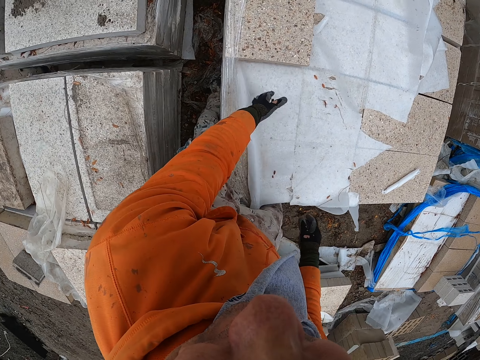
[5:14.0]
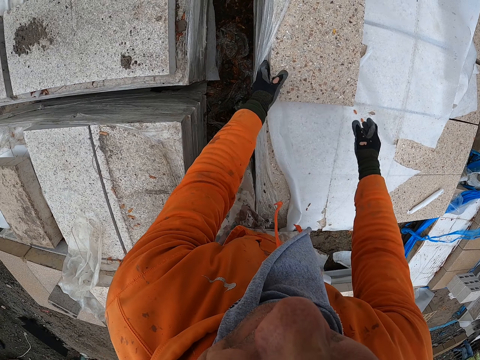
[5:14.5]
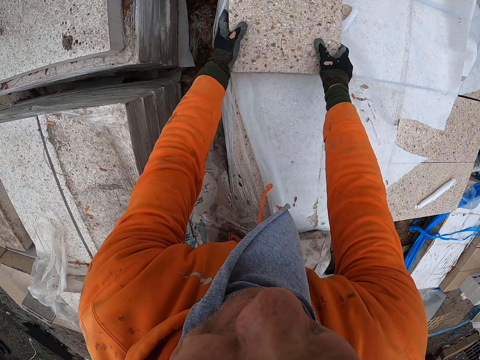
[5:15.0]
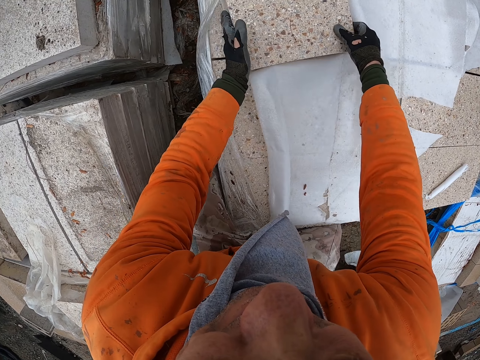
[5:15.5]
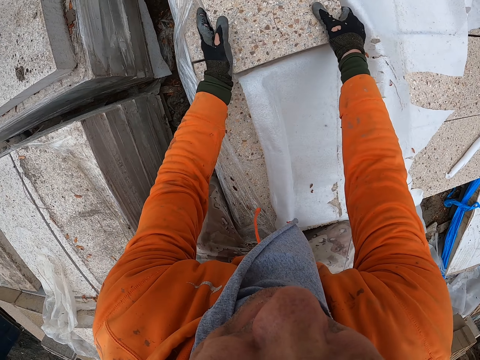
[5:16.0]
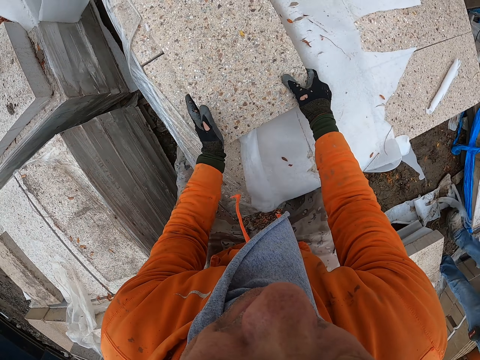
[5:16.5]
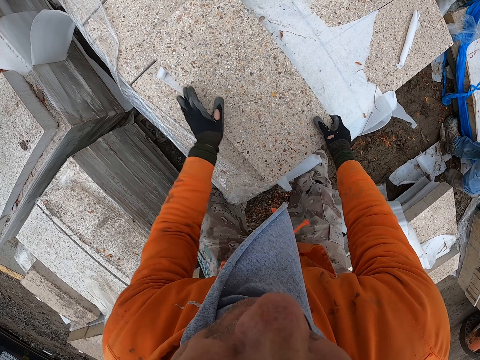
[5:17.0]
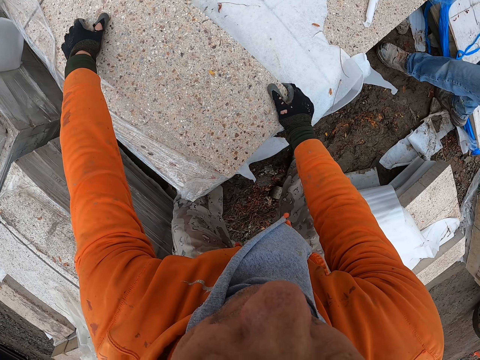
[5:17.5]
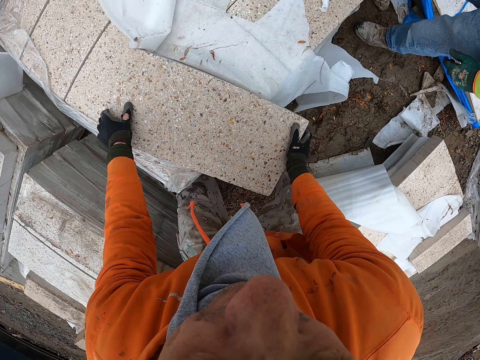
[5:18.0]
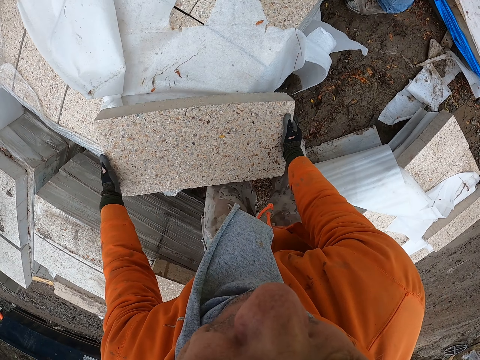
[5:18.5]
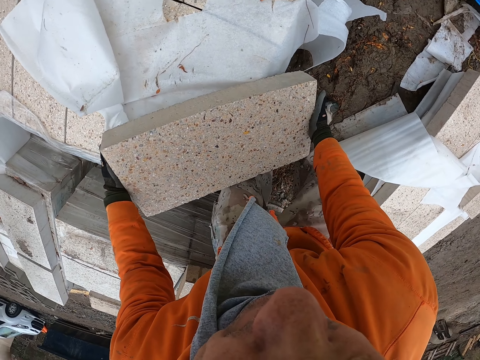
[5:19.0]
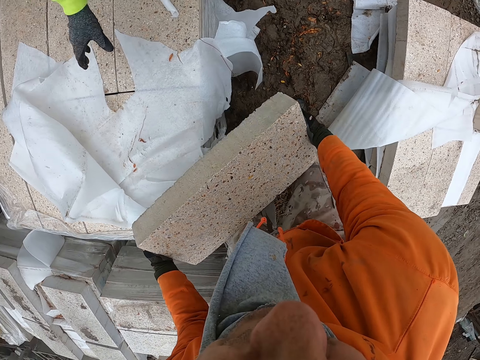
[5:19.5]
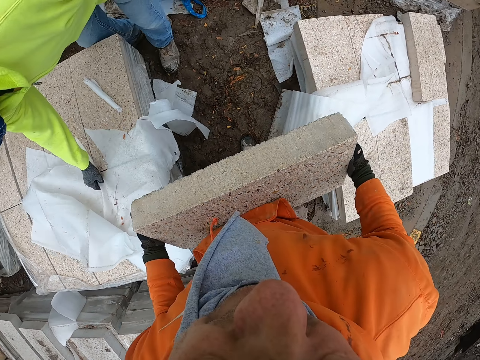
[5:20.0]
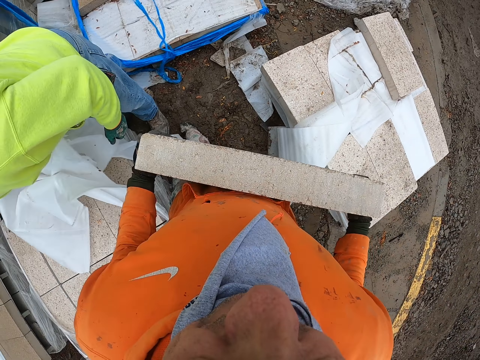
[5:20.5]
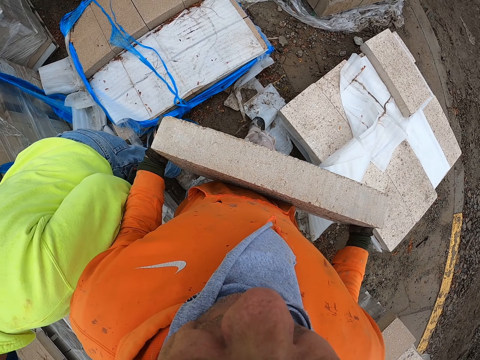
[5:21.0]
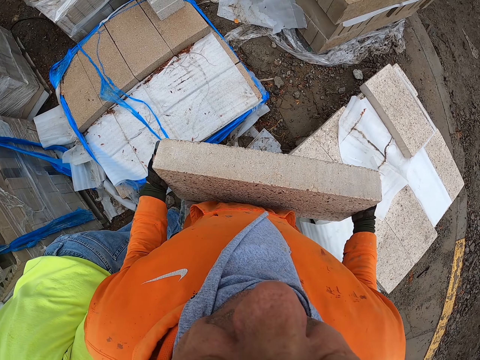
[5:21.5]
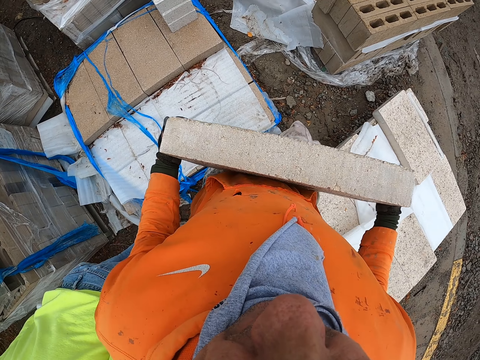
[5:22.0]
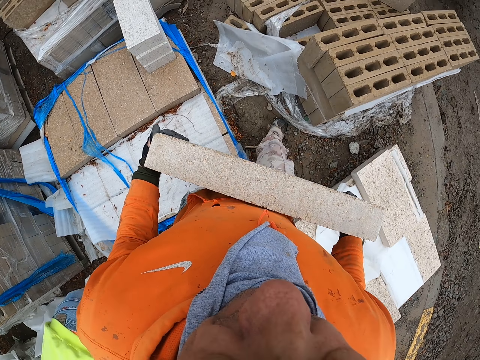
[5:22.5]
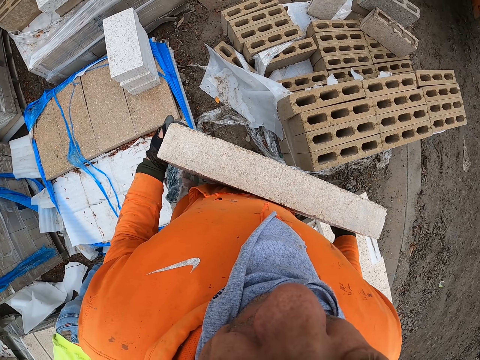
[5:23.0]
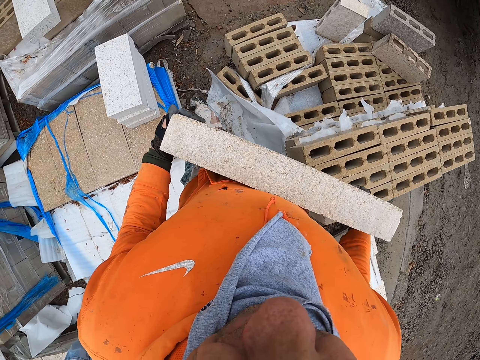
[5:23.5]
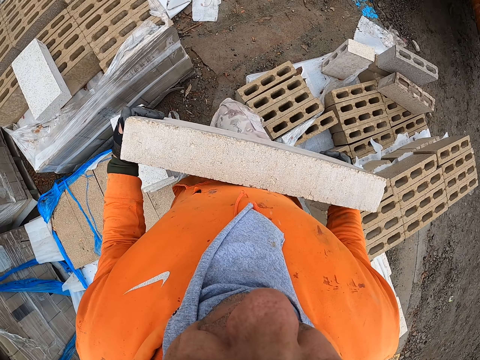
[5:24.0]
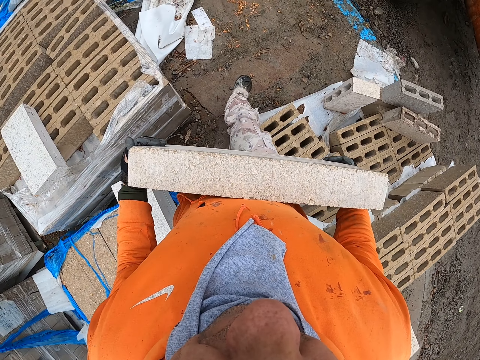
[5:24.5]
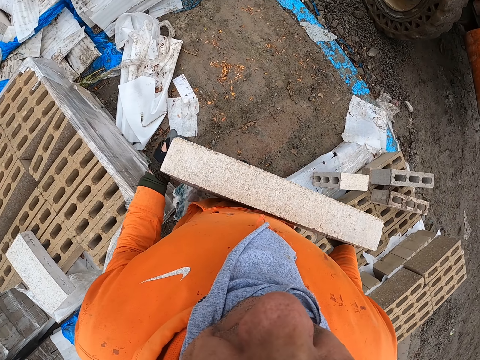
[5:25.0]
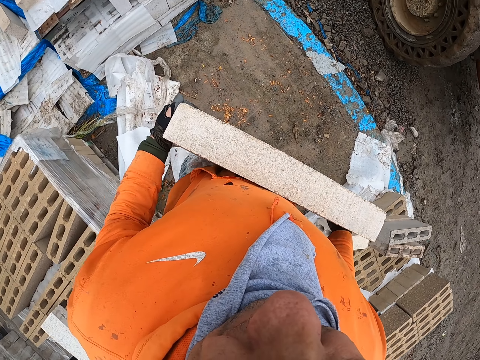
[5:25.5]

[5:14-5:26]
The camera wearer picks up a brick. They carry the brick stone. They walk in the construction site with the brick stone in hand. A person removes a paper.

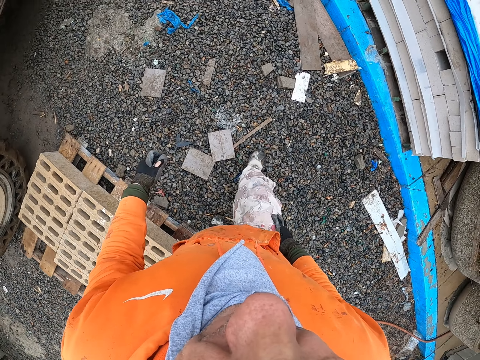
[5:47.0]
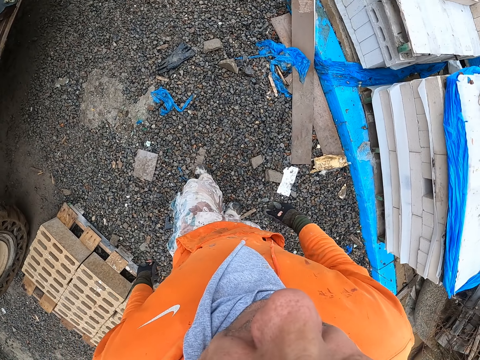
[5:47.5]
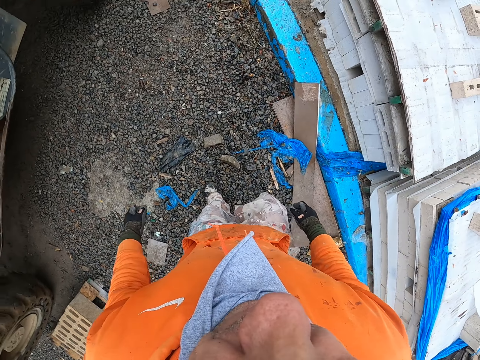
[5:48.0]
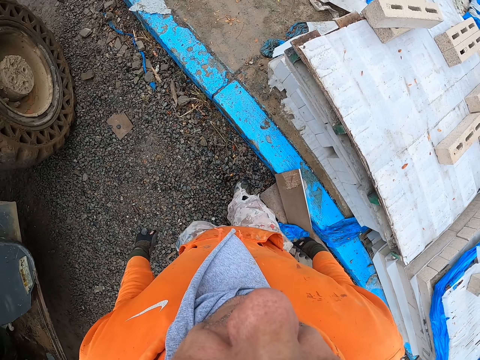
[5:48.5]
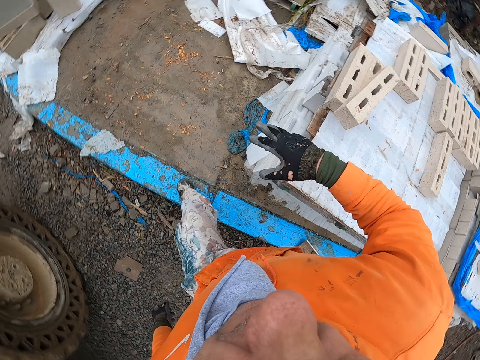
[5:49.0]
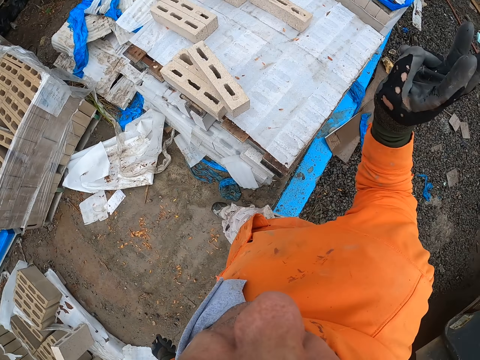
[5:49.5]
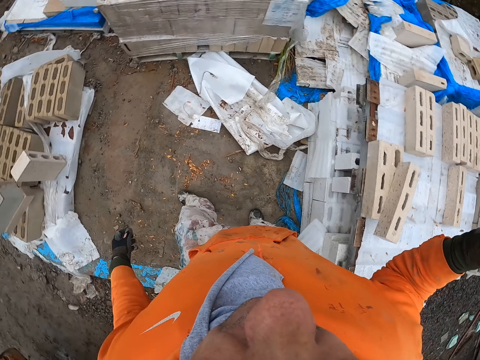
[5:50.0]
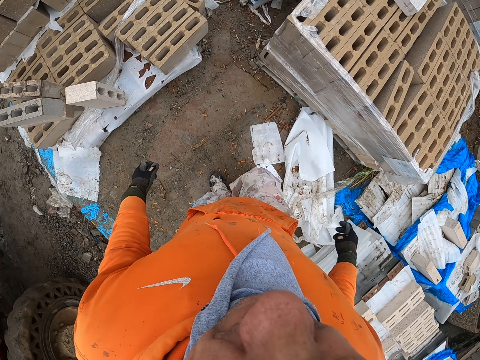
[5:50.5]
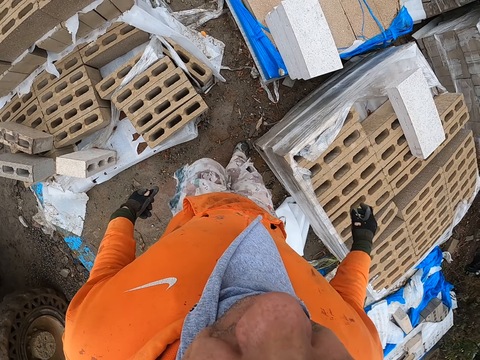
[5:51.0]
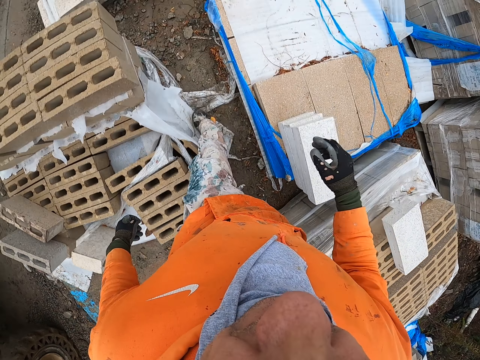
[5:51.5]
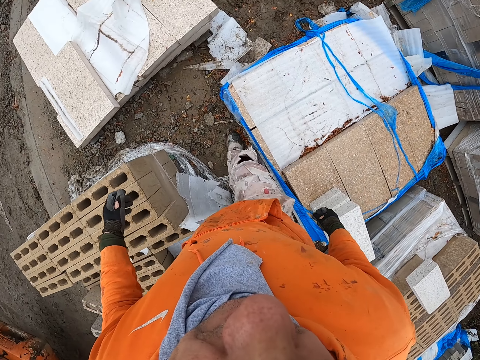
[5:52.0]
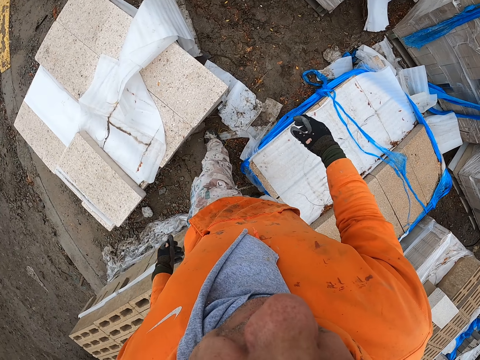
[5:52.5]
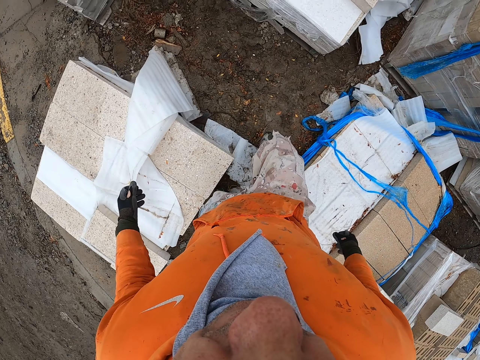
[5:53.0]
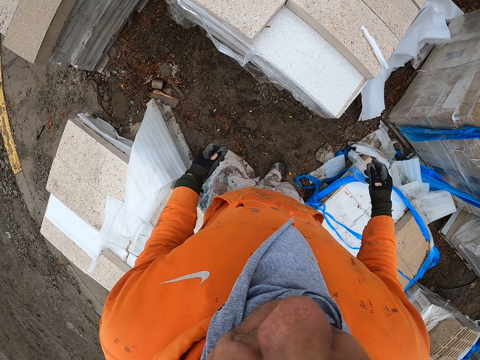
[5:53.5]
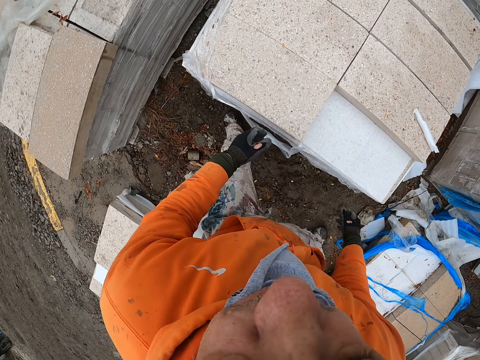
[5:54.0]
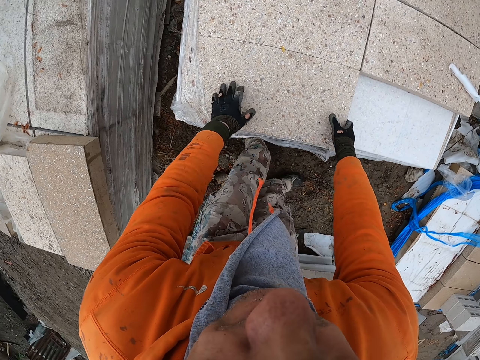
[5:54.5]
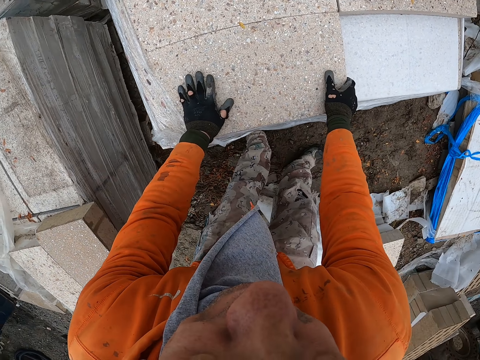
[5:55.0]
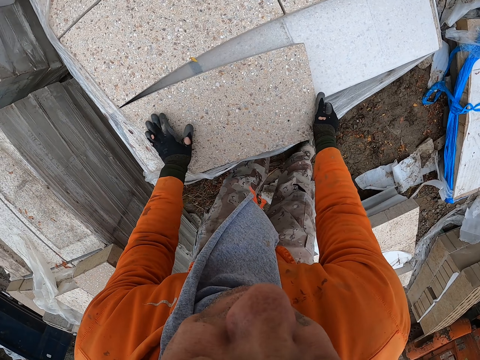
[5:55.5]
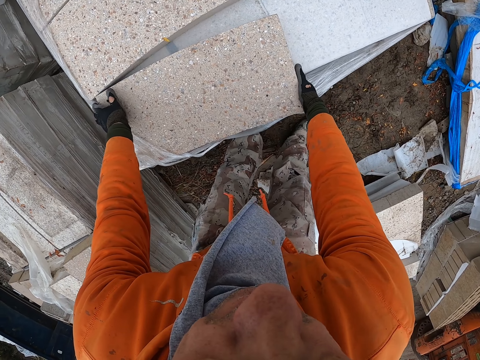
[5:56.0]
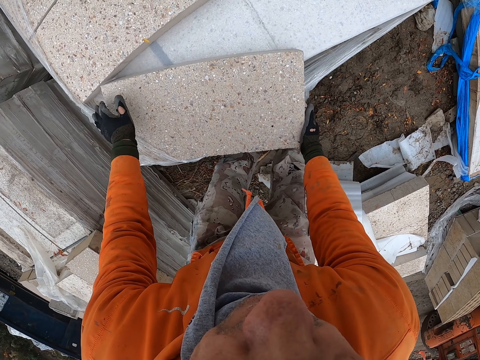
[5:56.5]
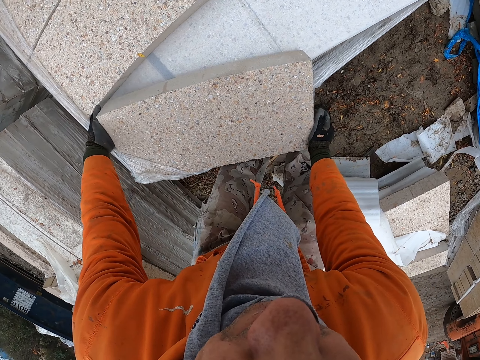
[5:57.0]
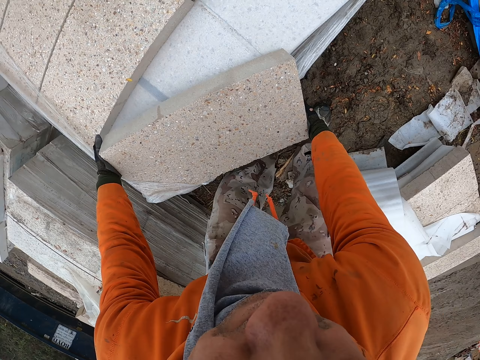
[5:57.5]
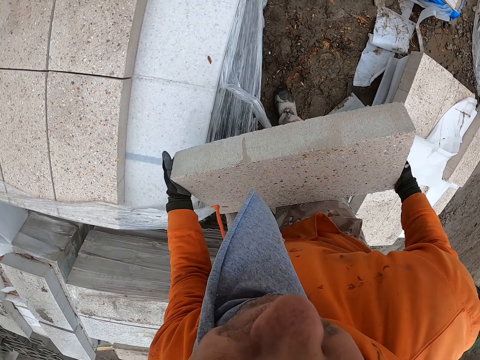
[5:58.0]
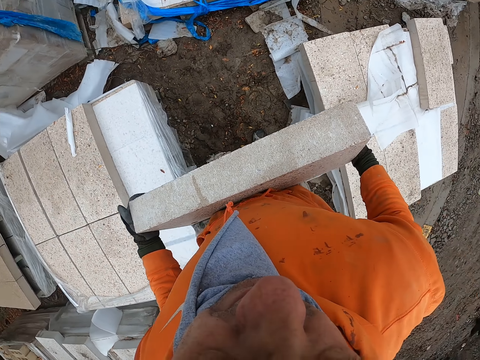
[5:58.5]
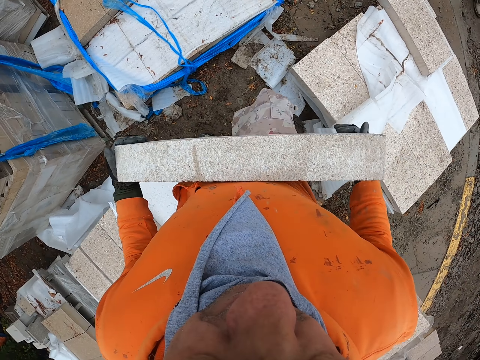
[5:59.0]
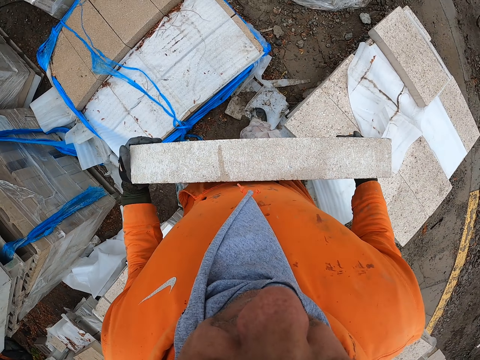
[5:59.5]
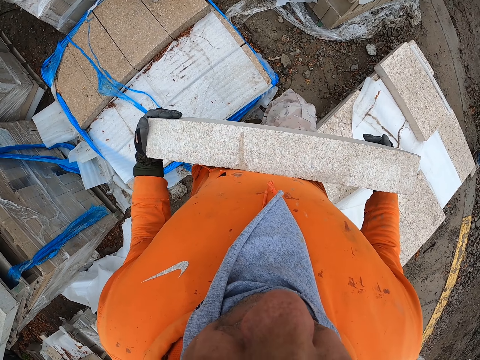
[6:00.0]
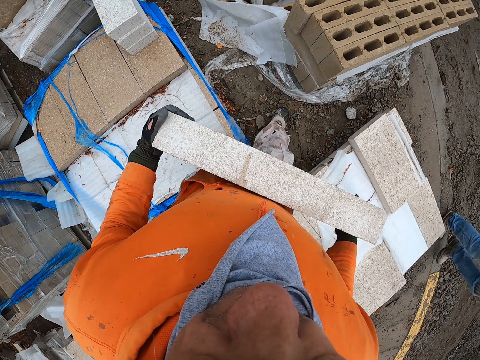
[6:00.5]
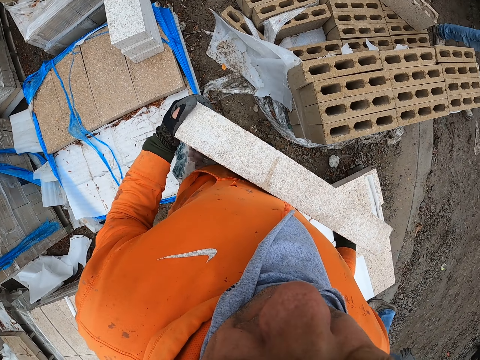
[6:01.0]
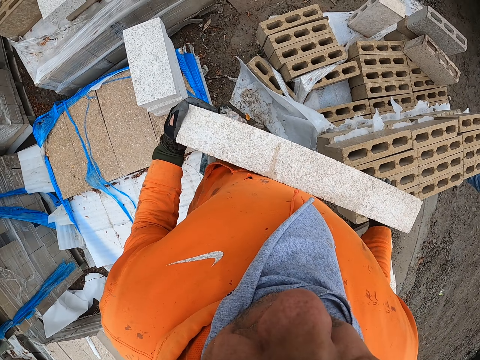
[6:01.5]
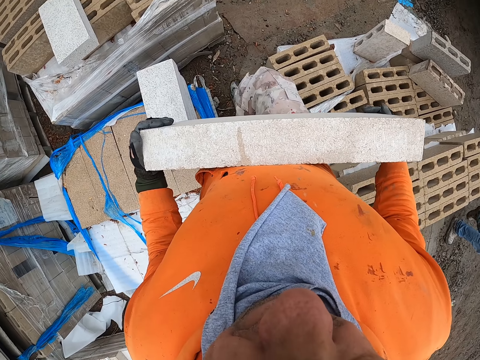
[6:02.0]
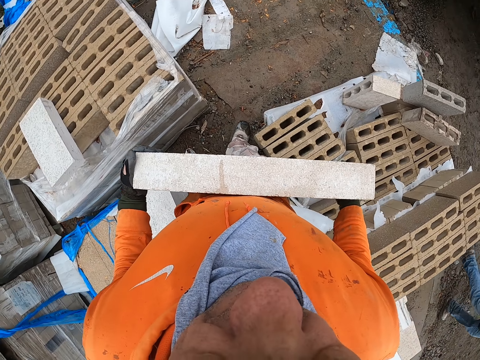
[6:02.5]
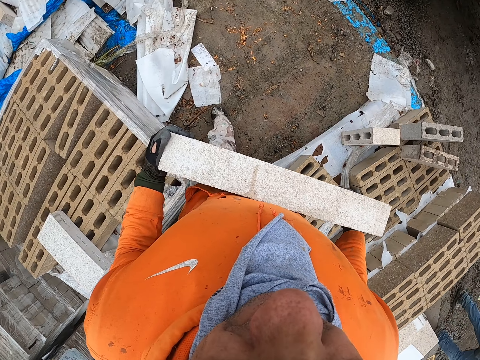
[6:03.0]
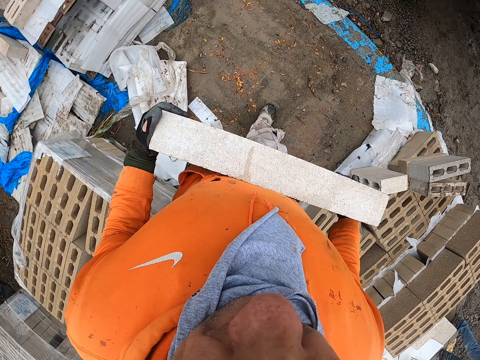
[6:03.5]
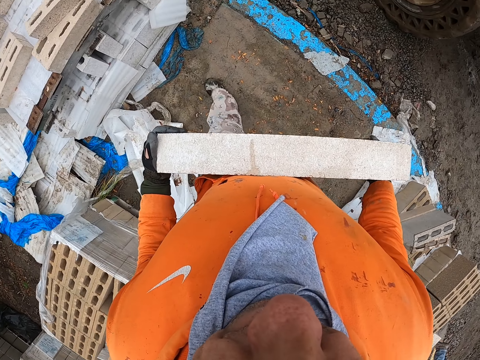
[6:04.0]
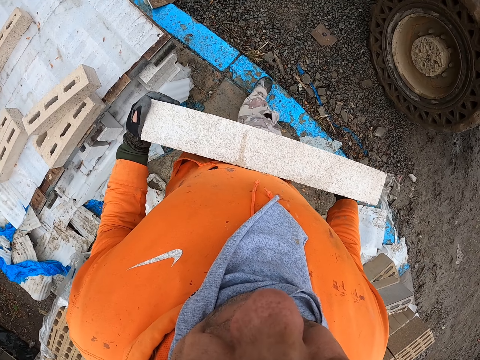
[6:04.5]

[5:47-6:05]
The camera wearer gestures with a hand. They raise the hand. They walk in the construction site. They pick up a brick. They carry the brick stone. They walk in the construction site with the brick stone in hand.
